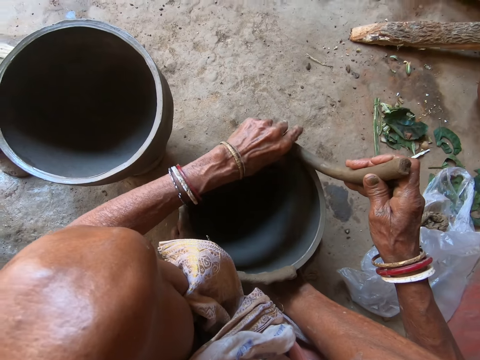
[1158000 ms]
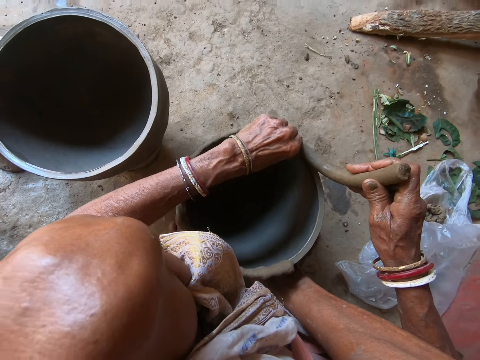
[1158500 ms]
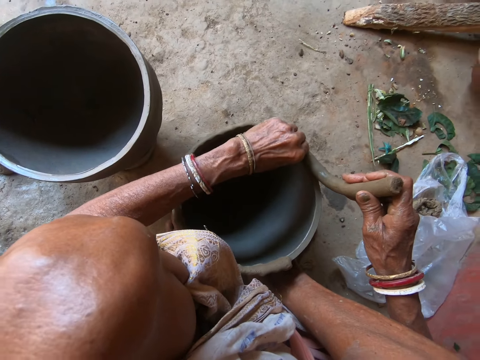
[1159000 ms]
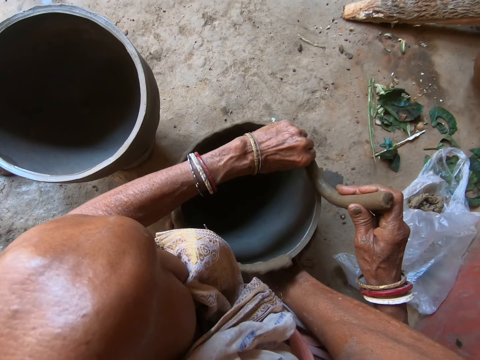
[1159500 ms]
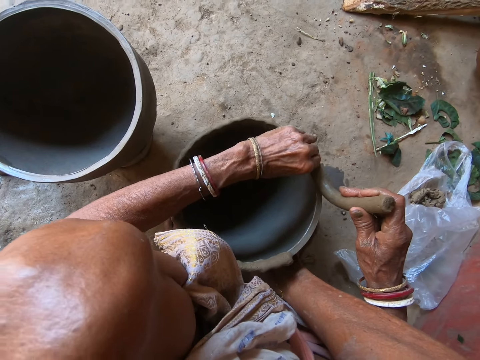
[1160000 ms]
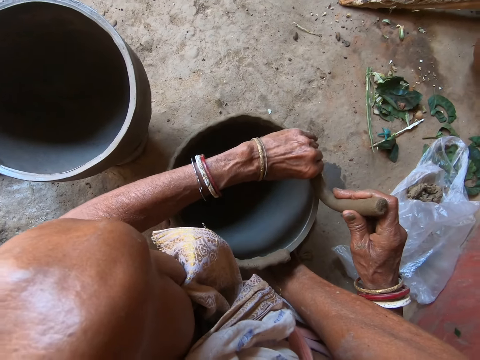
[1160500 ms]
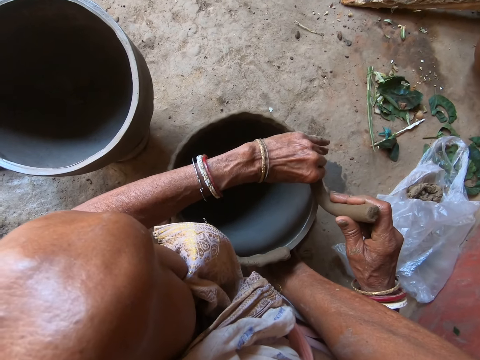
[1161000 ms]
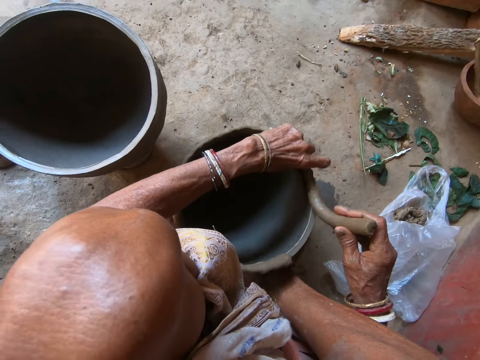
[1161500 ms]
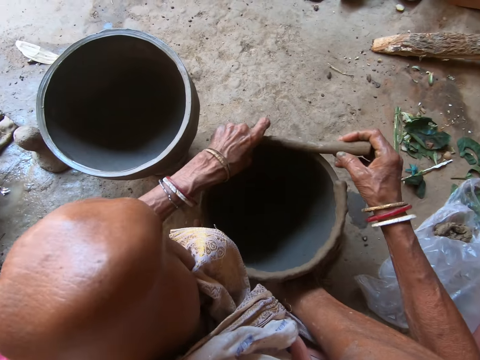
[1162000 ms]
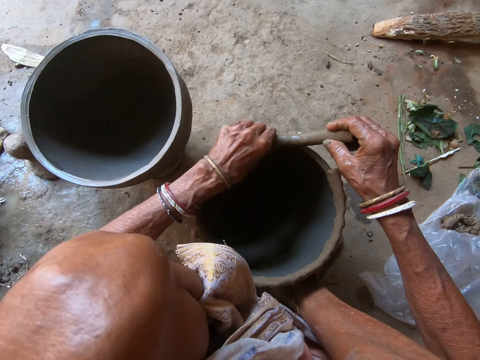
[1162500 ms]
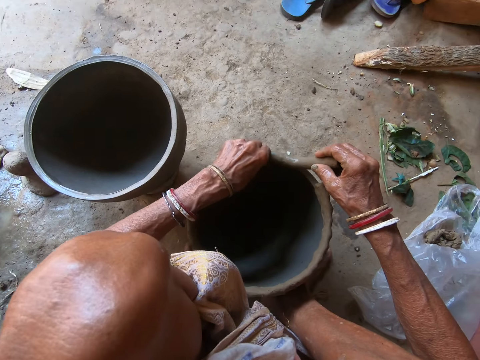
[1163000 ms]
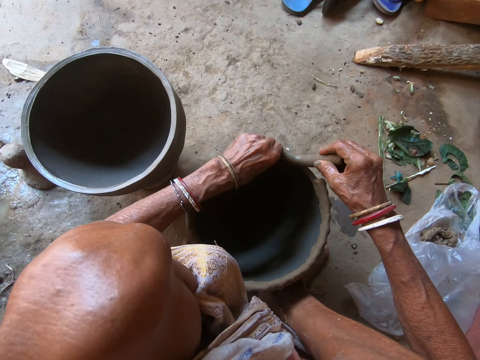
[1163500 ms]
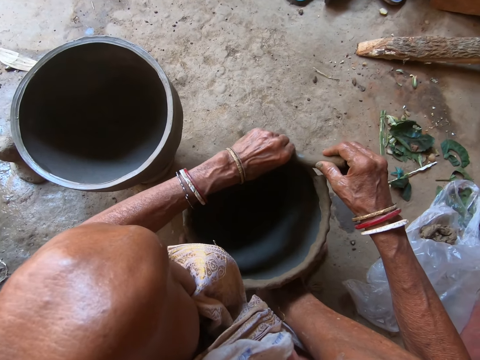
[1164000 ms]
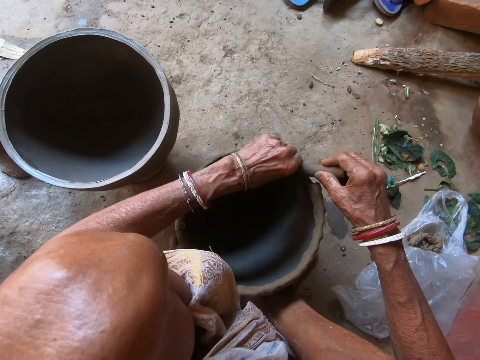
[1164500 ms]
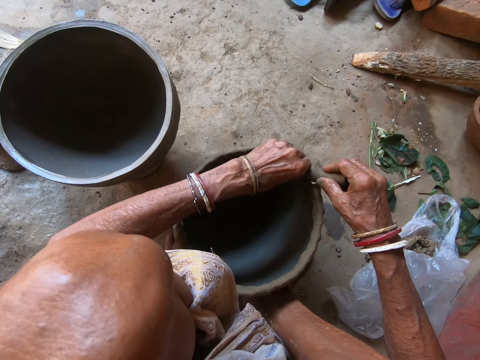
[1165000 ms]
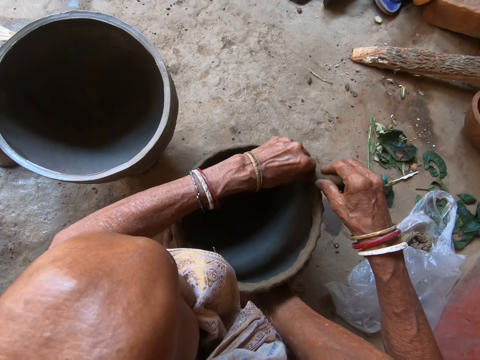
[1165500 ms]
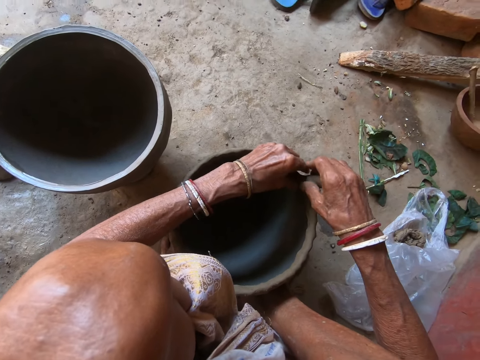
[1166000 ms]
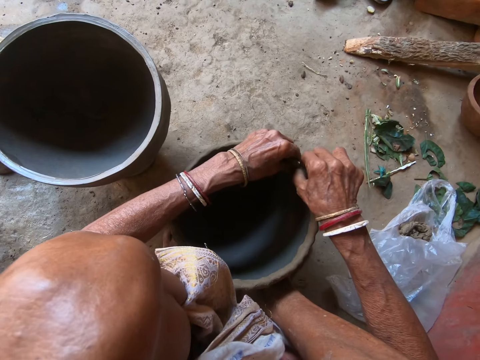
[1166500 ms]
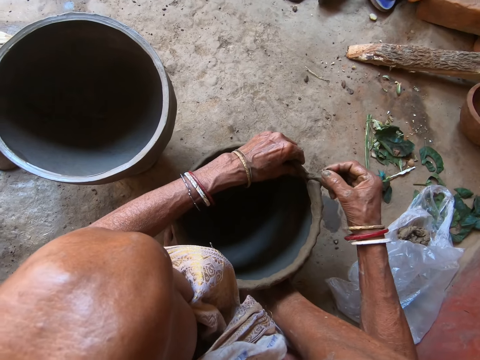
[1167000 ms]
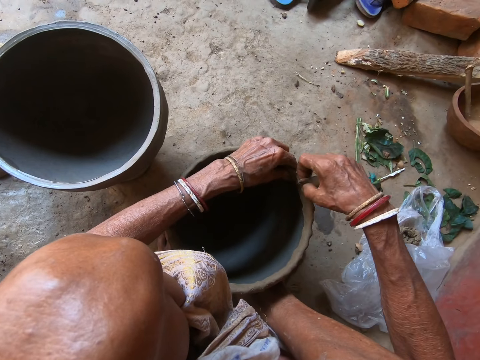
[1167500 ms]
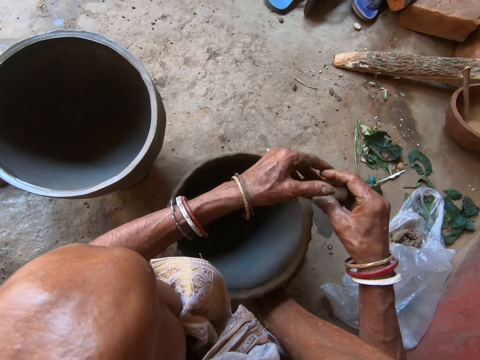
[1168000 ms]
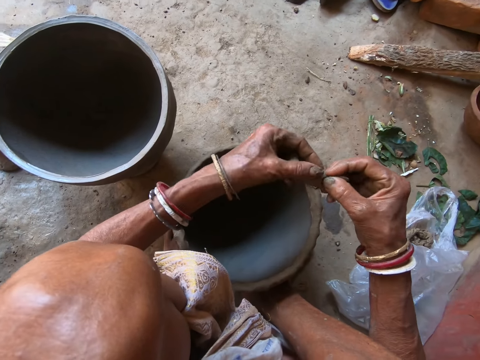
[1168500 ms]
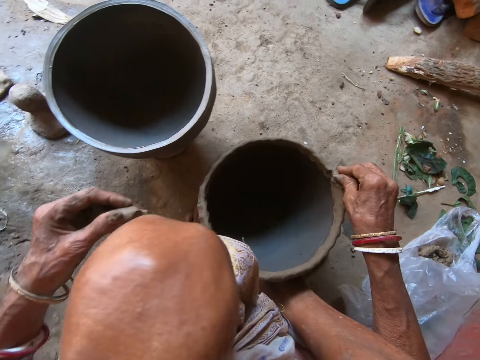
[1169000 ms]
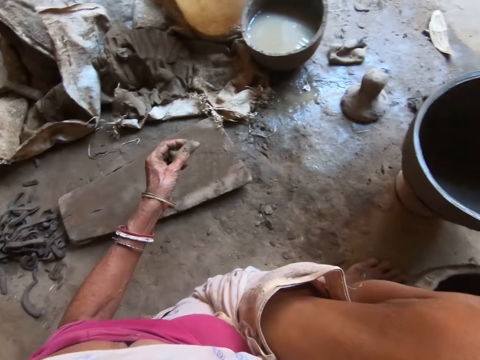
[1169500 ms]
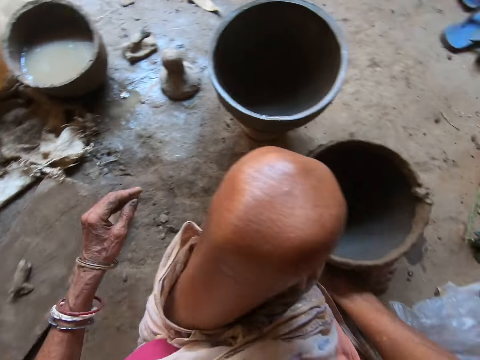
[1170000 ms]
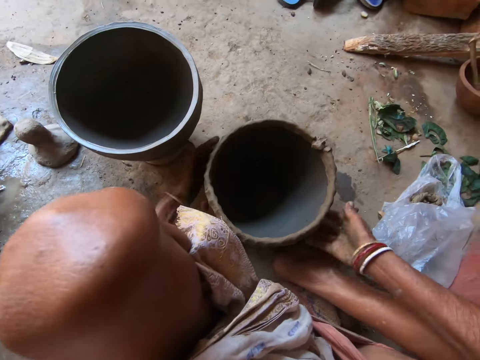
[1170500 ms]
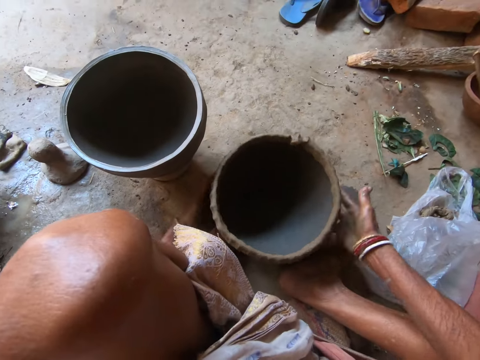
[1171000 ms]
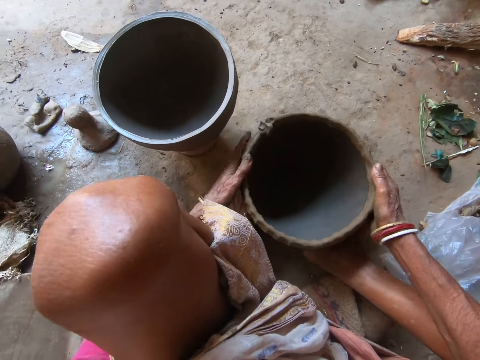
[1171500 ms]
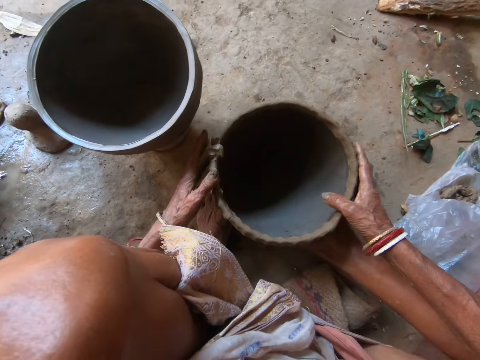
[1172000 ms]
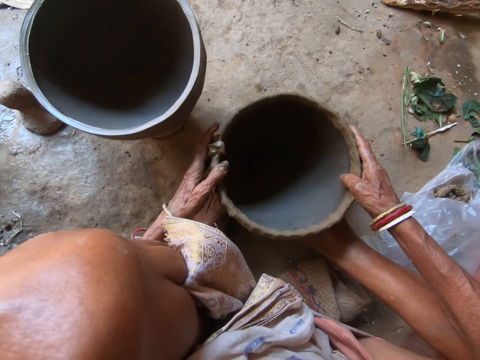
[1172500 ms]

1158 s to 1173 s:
The camera wearer rotates the piece of the clay pot. She sticks the clay in the piece of the clay pot. She cuts a portion of the clay with her right hand. She passes the clay from her right hand to her left hand. She cuts a portion of the clay in her left hand with her right hand. She sticks the clay in the piece of the clay pot. She molds the pot on the floor with the clay in her right hand. She drops the clay on the piece of wood with her left hand. She rotates the piece of the clay pot. She moves the pot on the floor with both hands.

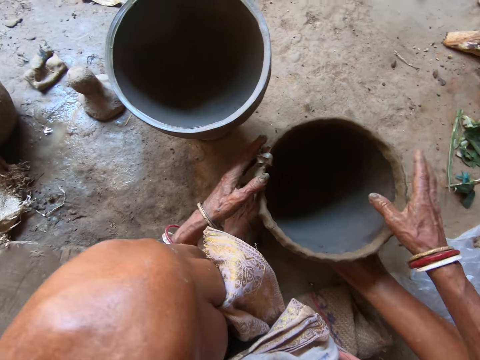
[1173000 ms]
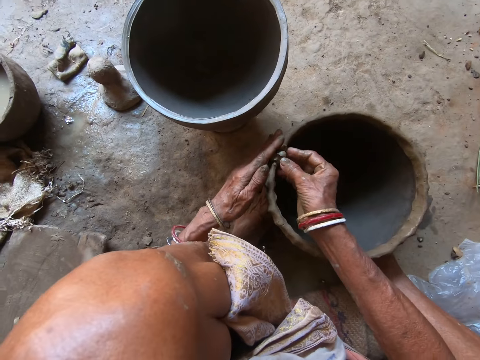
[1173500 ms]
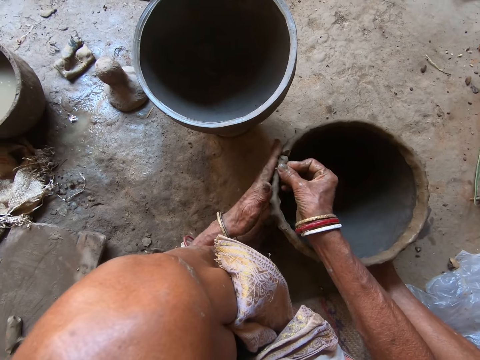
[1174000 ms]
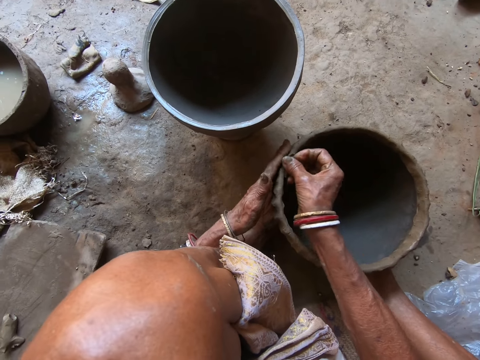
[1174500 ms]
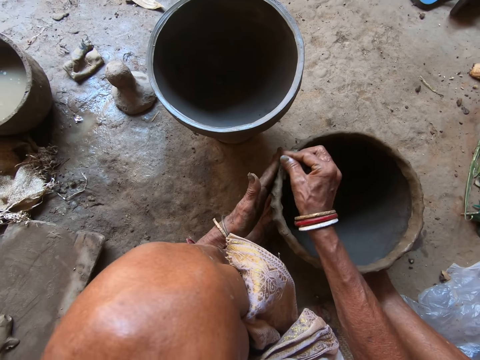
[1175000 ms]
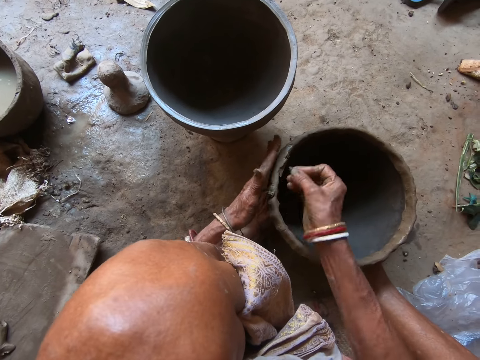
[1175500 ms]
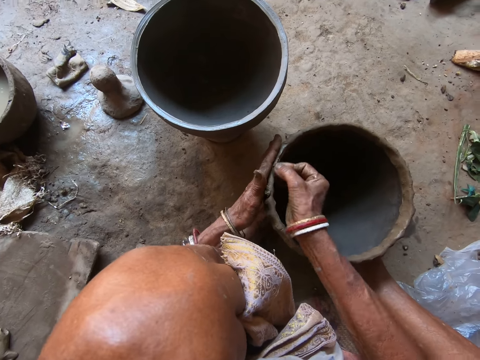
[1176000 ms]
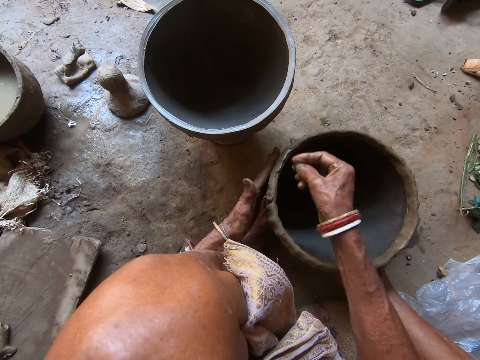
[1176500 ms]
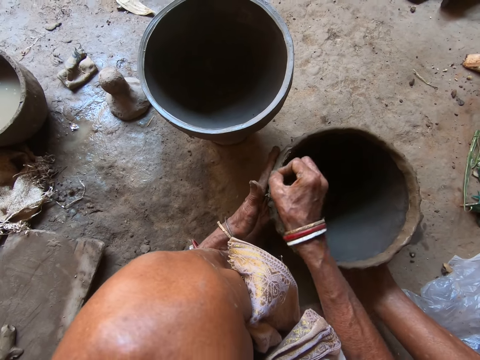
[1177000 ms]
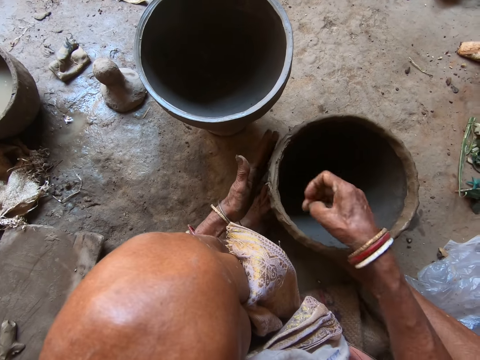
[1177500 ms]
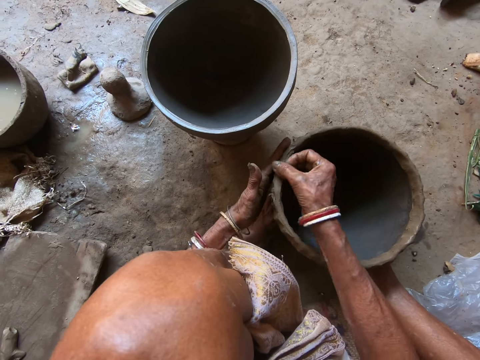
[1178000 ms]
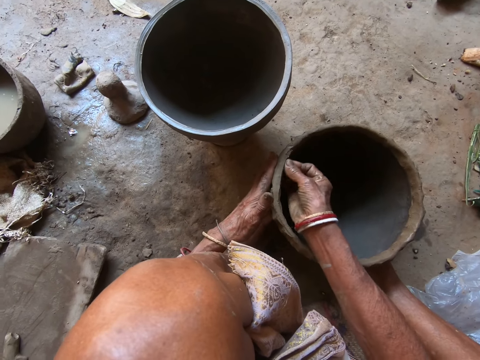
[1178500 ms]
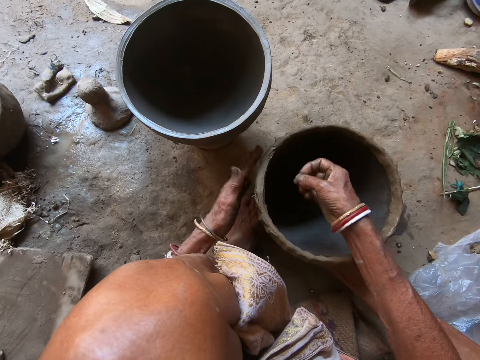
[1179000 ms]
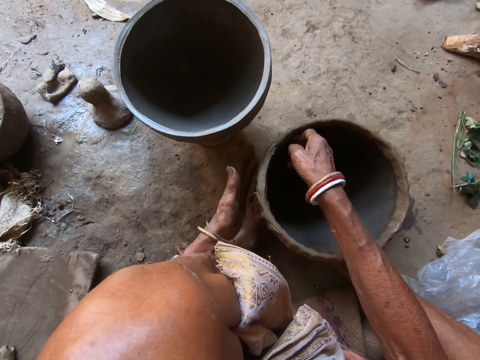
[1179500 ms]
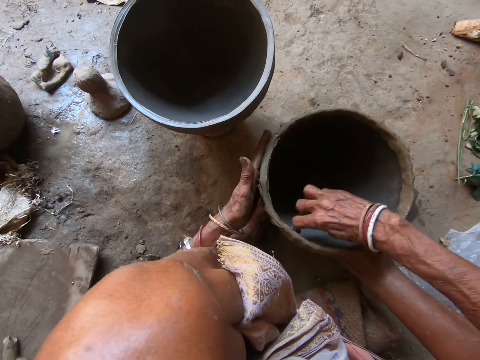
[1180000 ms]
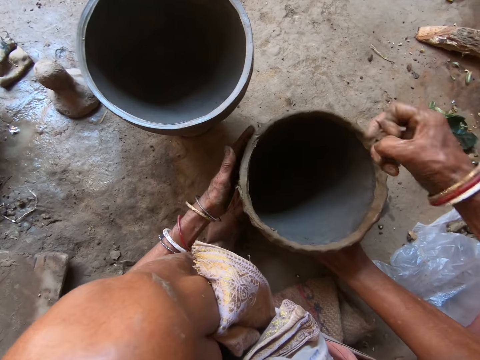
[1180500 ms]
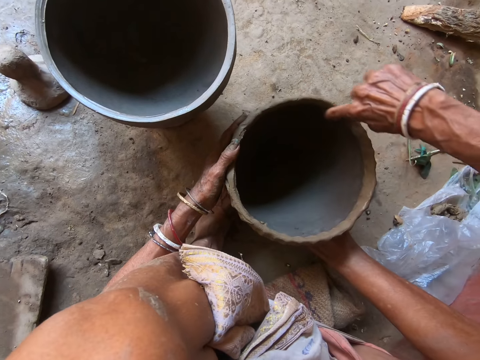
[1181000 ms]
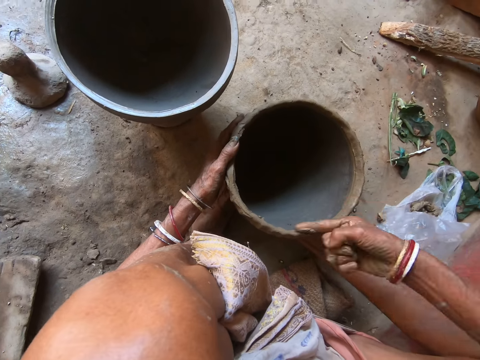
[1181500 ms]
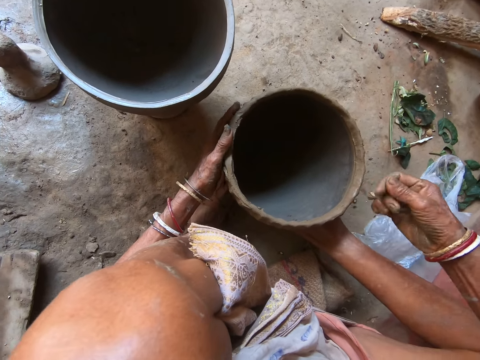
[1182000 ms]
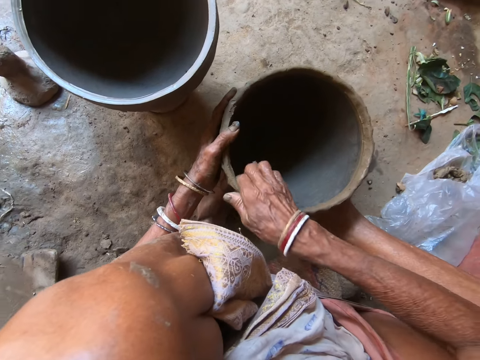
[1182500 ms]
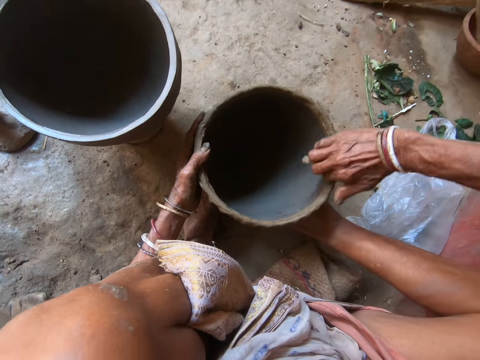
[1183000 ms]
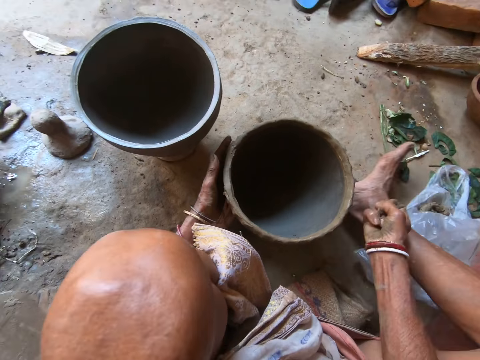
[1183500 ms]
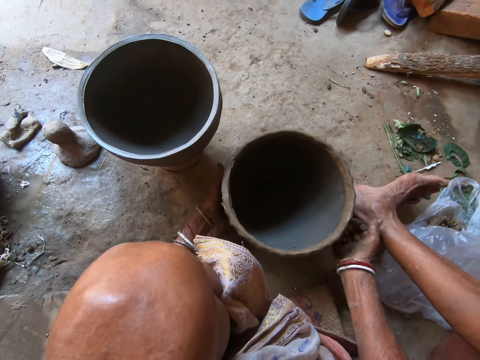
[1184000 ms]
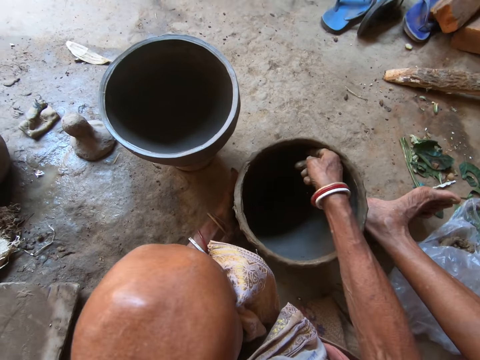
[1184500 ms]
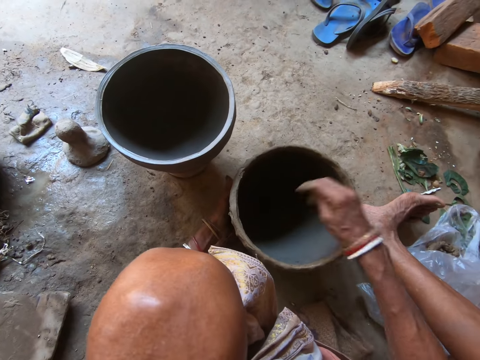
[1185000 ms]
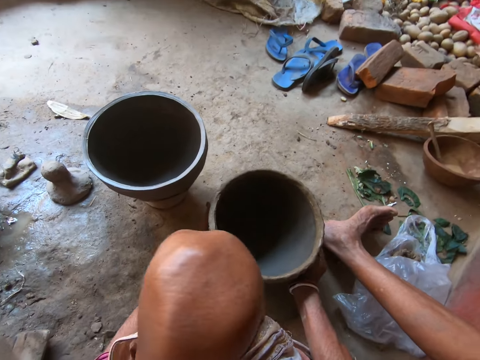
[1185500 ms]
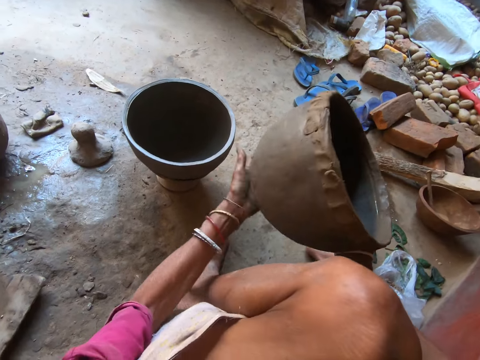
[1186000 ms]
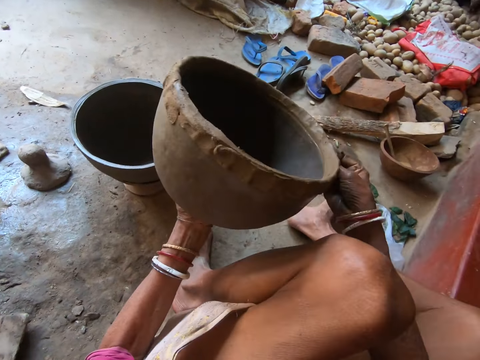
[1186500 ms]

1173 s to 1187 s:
The camera wearer molds the pot on the floor with both hands. She sticks the clay in the piece of the clay pot. She smoothens the clay. She moves the leg. She smoothens the clay. She picks the pot from the floor with both hands.
